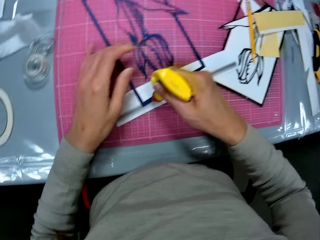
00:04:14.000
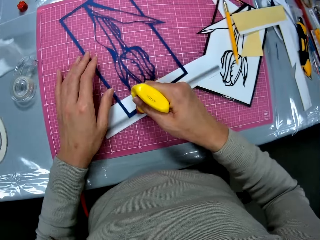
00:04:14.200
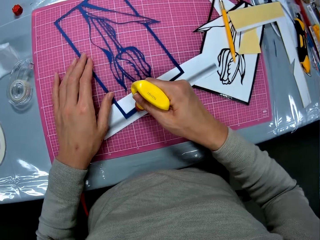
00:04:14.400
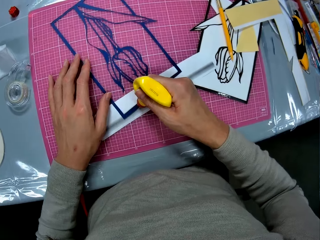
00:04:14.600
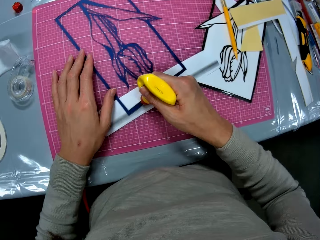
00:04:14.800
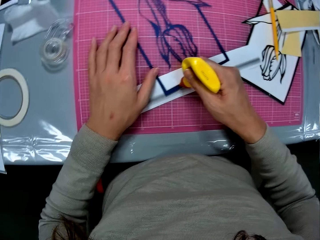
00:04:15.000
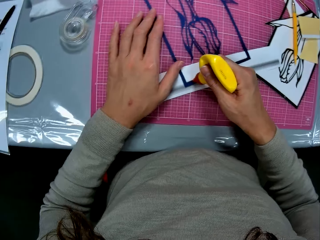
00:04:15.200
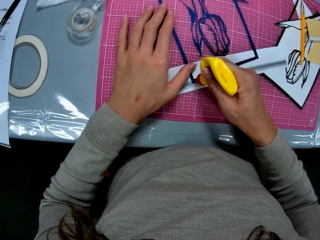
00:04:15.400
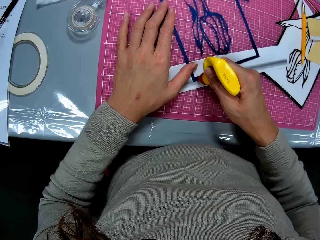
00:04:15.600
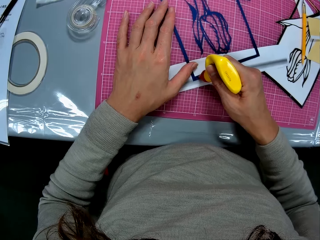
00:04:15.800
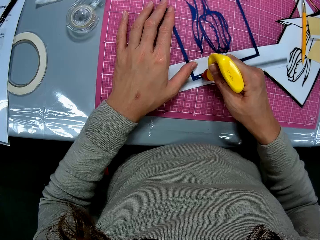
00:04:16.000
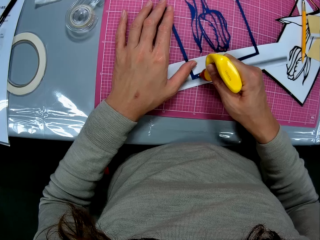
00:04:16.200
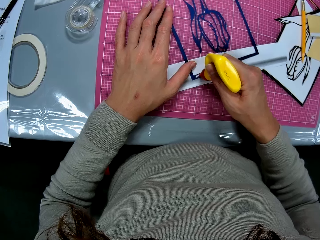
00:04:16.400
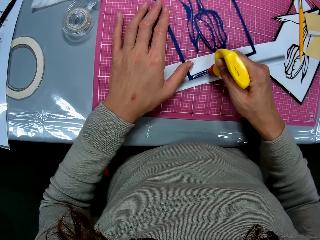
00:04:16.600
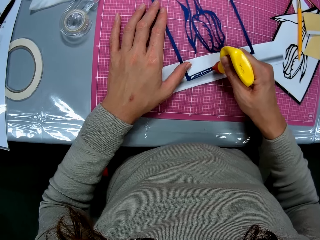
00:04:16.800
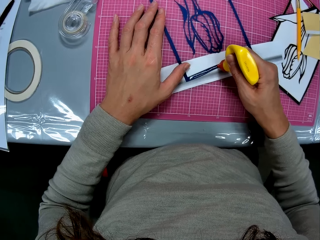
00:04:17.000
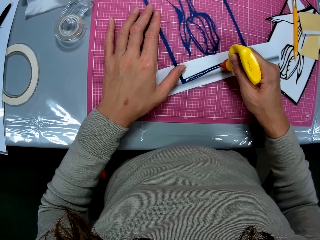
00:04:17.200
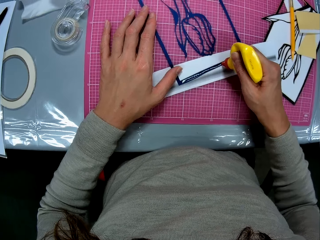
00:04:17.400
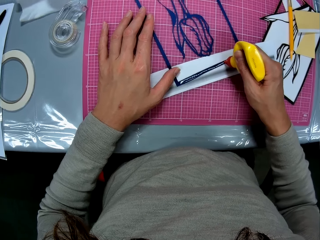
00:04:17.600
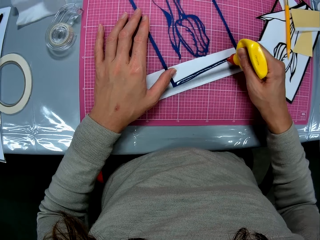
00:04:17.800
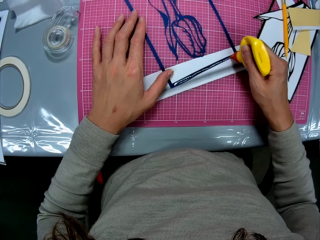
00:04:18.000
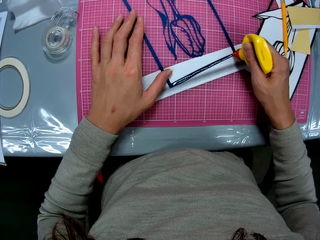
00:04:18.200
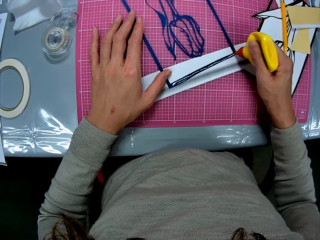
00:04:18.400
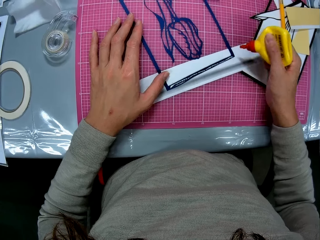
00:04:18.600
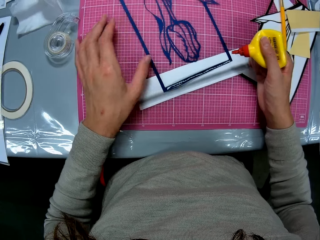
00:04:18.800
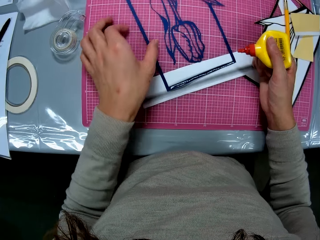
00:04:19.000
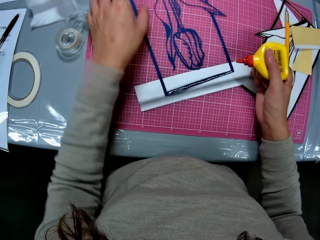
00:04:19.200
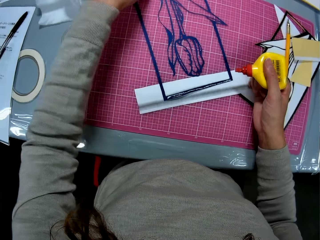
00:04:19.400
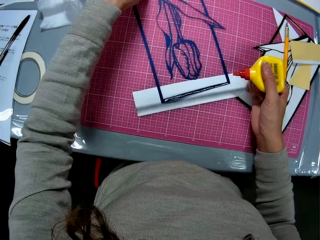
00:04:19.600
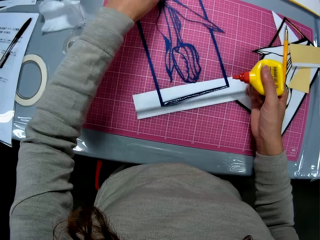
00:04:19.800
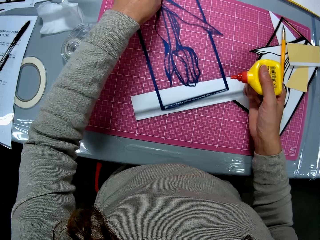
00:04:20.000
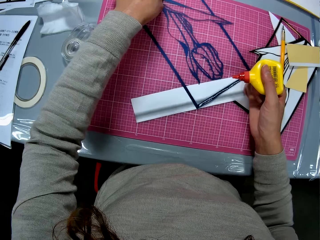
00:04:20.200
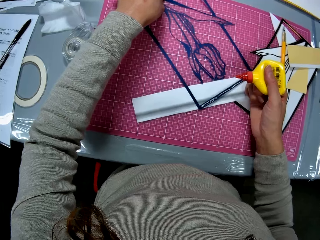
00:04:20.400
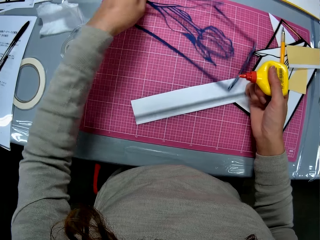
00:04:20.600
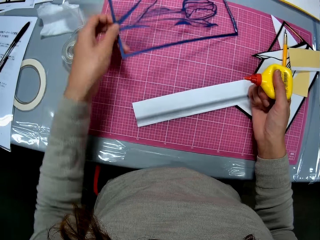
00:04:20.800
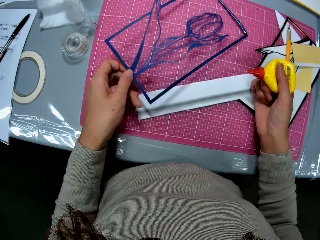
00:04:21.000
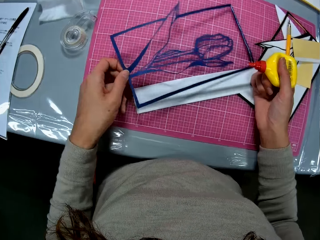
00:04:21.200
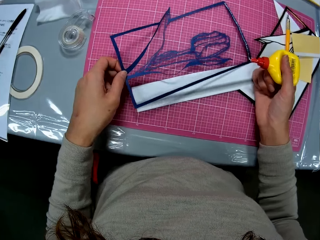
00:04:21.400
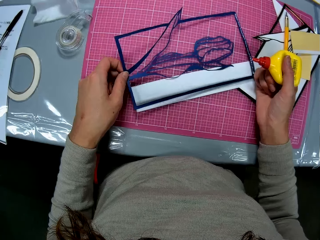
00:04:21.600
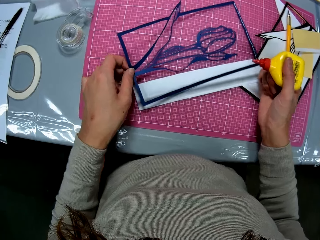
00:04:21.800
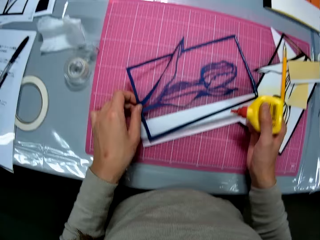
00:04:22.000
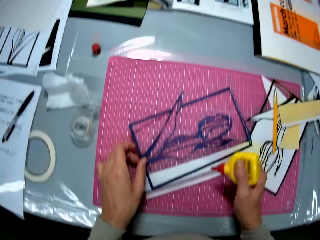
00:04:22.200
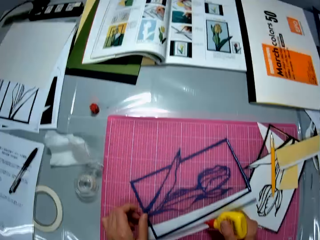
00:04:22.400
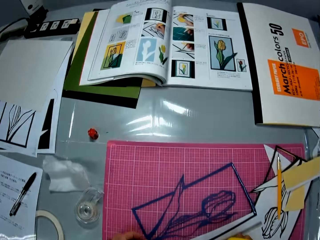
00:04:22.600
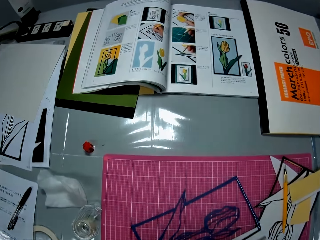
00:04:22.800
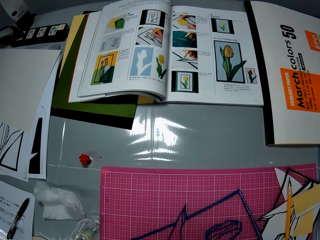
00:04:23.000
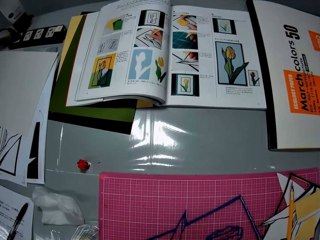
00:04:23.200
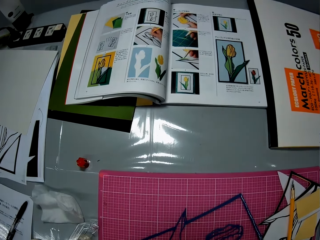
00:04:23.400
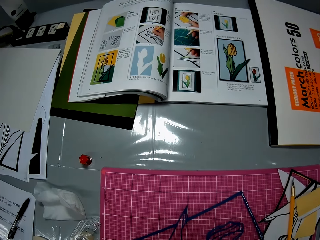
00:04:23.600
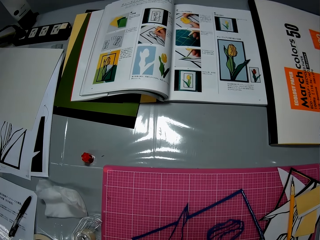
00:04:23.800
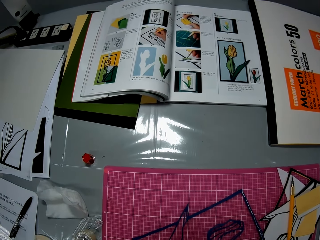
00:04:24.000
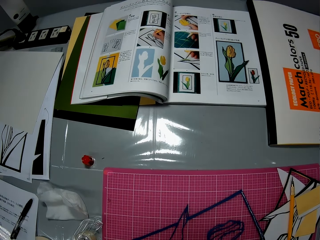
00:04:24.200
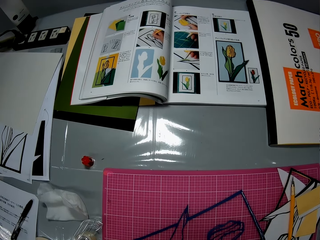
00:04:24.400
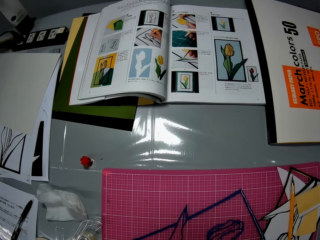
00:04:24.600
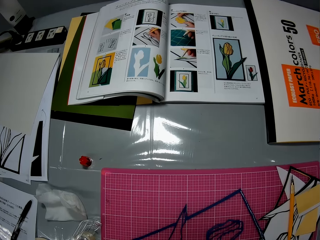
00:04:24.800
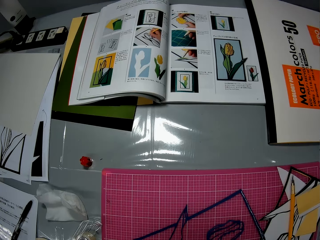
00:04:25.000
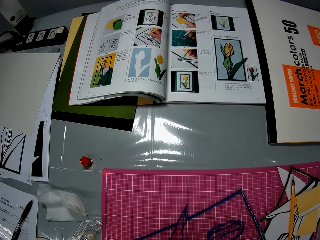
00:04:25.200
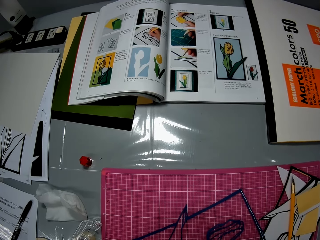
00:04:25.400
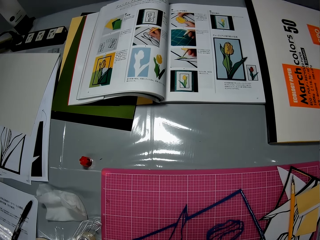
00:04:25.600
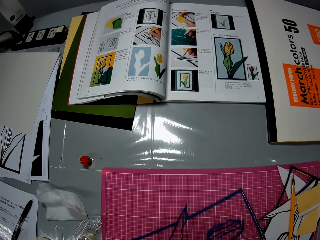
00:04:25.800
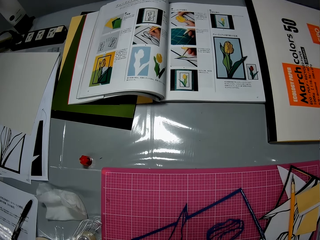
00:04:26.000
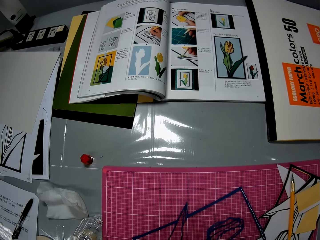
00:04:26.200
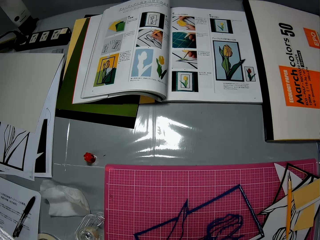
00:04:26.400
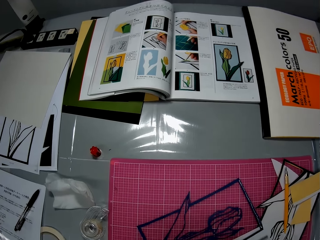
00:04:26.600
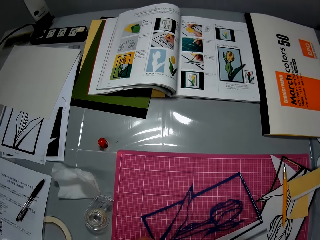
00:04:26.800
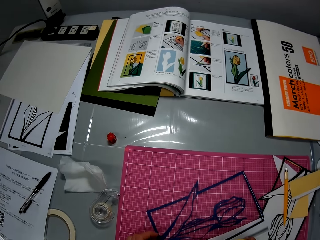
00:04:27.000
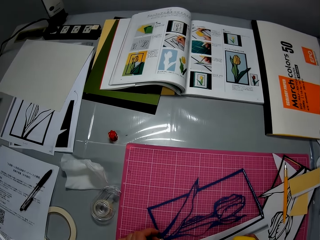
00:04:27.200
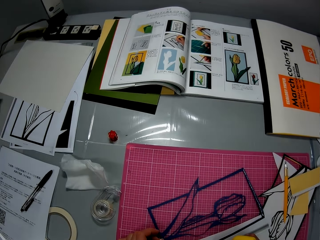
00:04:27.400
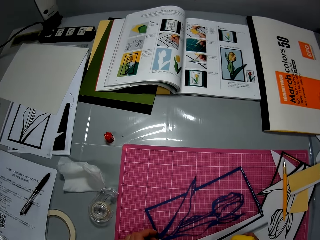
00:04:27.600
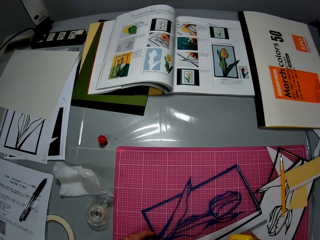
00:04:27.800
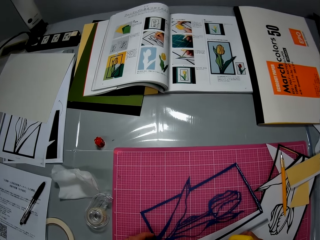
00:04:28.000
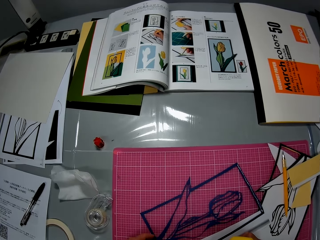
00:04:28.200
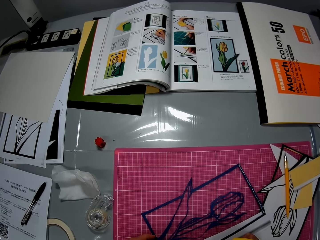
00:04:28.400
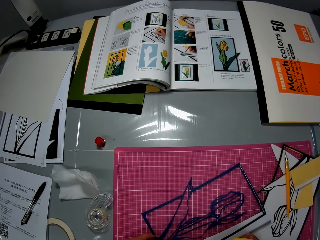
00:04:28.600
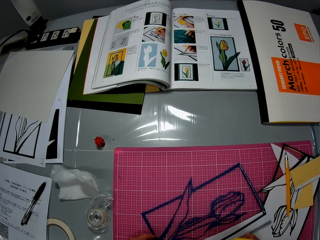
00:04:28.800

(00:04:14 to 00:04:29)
The camera wearer adjusts the paper flower illustration. She rotates the drawing sculpture. She lowers her head towards the table. She puts glue on the edges of the paper flower illustration.

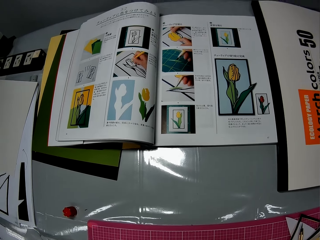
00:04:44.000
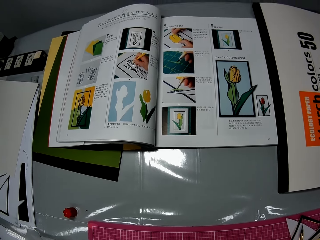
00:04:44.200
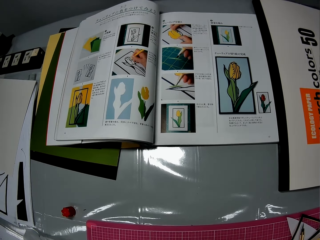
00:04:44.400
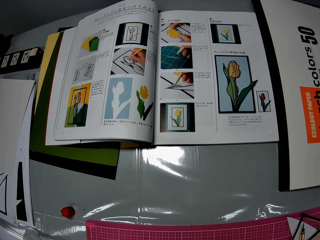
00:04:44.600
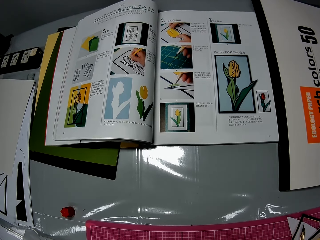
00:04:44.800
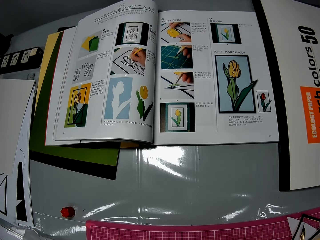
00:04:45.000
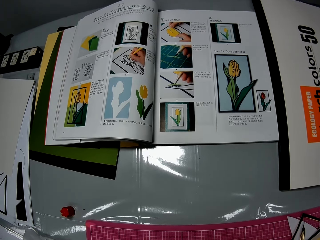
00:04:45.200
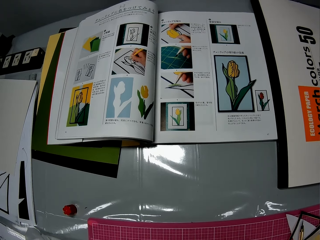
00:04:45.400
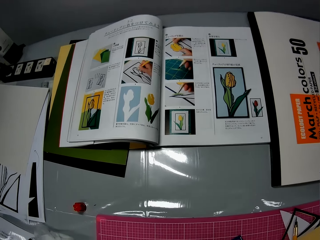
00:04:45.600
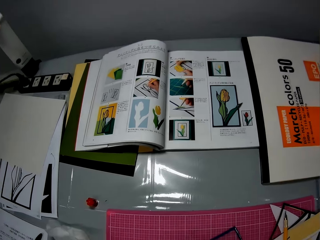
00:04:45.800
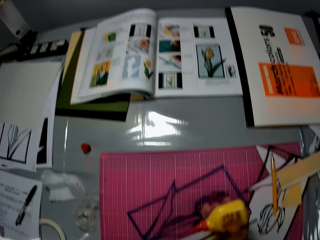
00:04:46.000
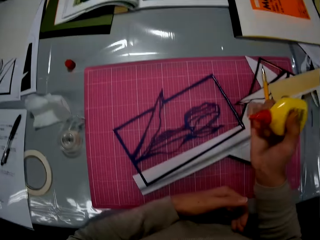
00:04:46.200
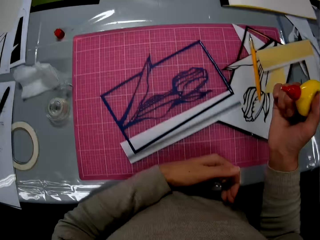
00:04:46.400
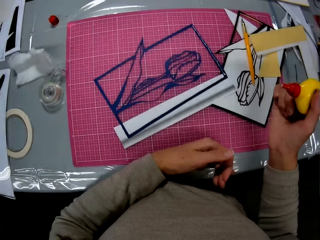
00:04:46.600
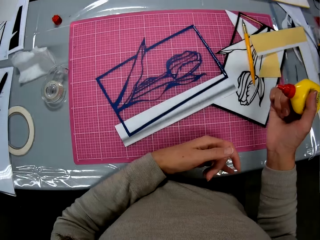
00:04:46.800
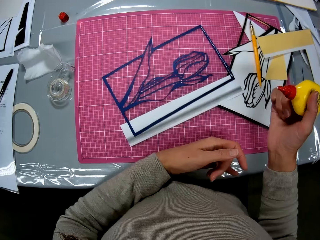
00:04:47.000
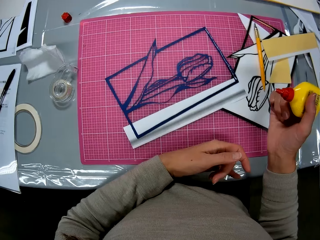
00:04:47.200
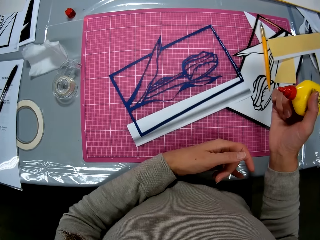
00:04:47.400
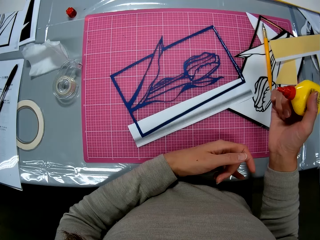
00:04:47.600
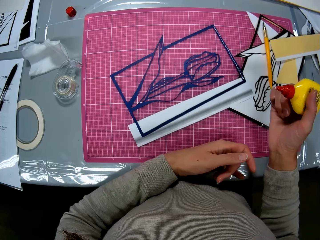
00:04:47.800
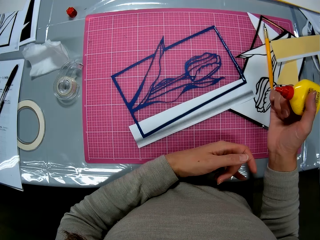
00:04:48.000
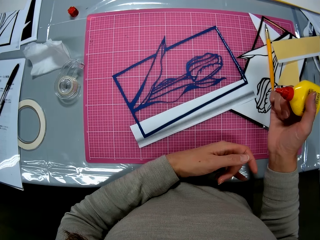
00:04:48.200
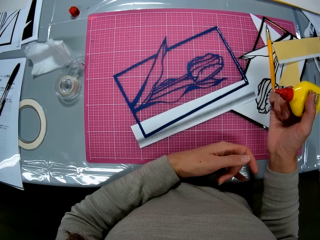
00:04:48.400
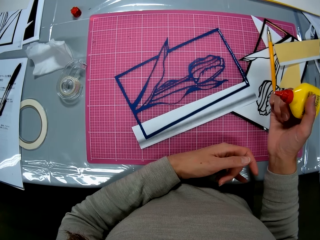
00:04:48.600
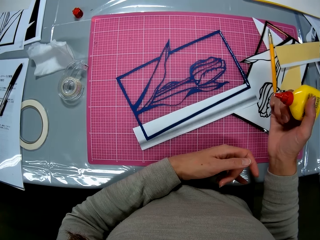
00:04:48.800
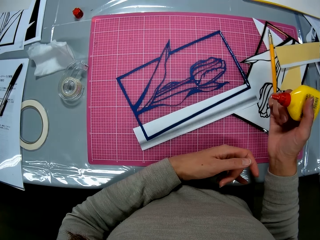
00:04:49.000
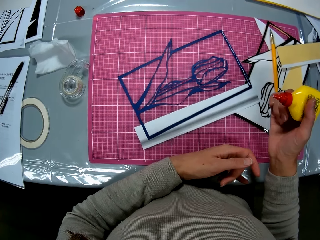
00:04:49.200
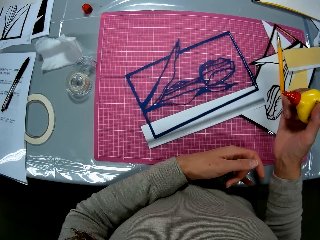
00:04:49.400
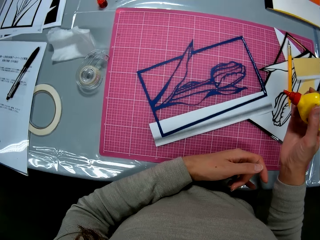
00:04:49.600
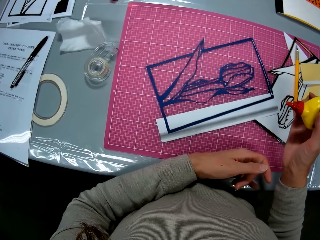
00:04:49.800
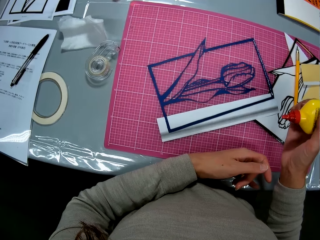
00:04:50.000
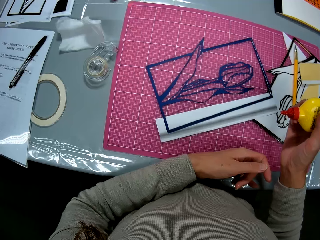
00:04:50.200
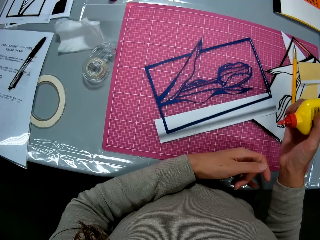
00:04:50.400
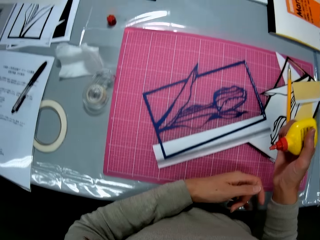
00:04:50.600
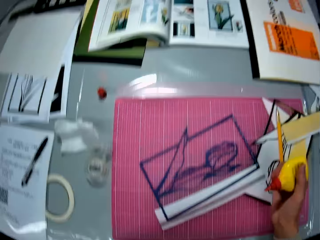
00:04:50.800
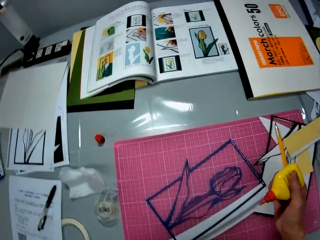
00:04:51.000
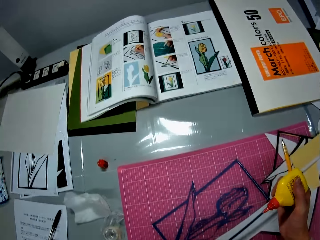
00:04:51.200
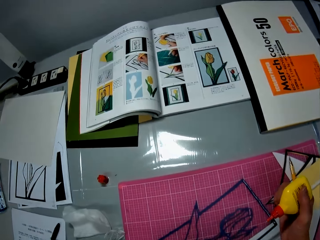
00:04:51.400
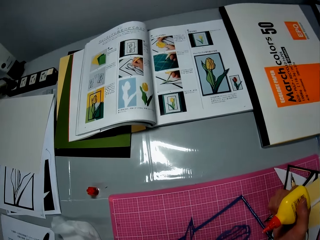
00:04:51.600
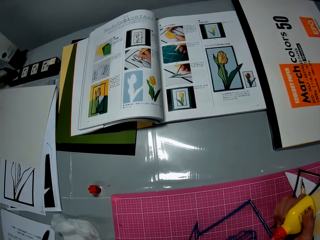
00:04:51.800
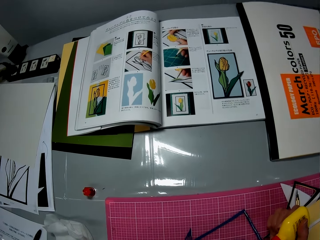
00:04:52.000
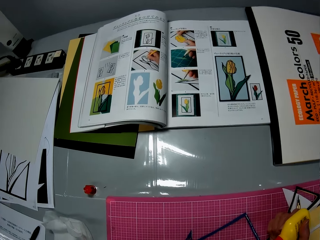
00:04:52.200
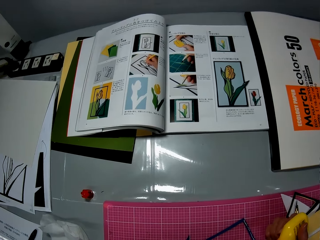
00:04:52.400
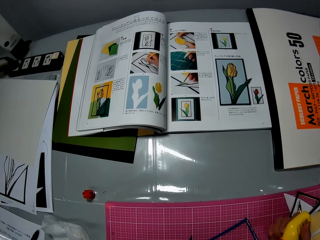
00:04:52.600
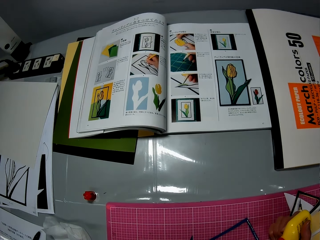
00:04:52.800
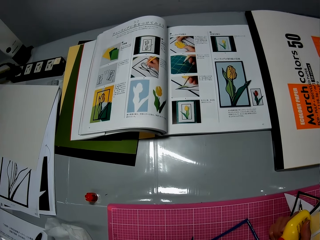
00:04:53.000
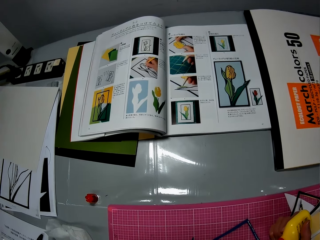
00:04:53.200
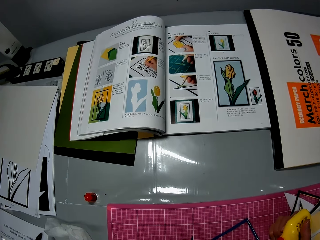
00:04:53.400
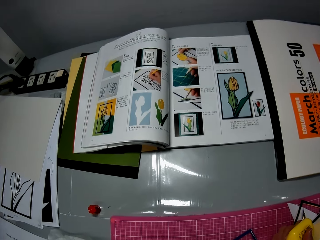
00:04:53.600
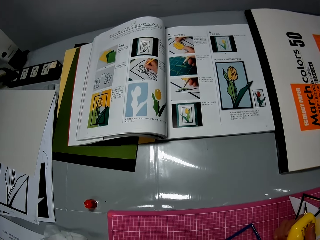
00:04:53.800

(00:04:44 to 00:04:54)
The camera wearer raises her head. She holds a glue container in her right hand. She lowers her head towards the table.
